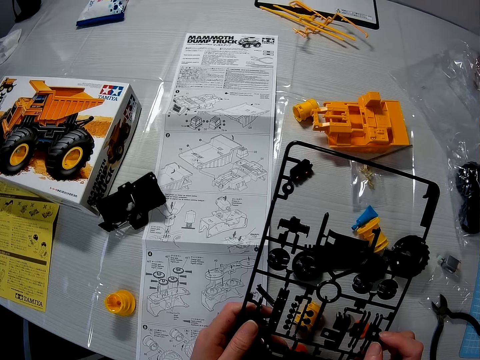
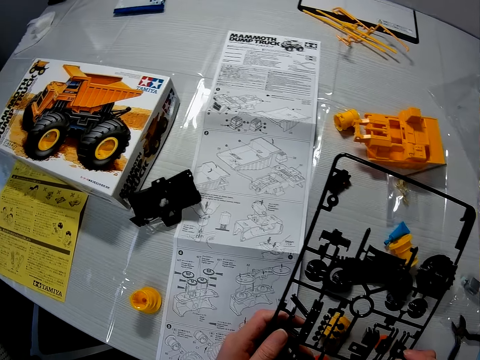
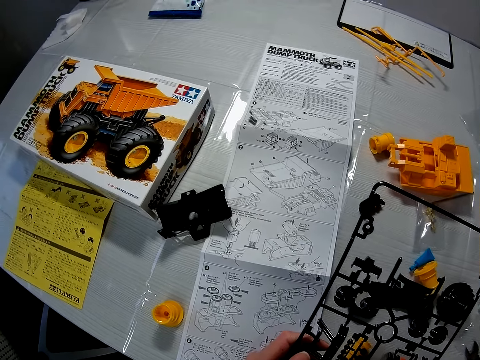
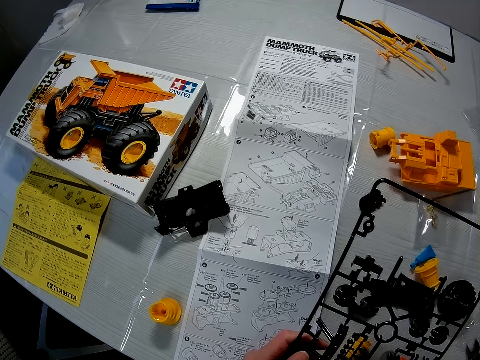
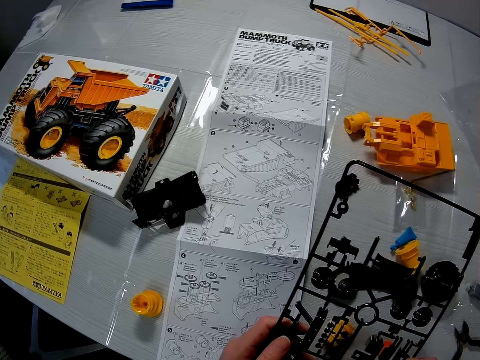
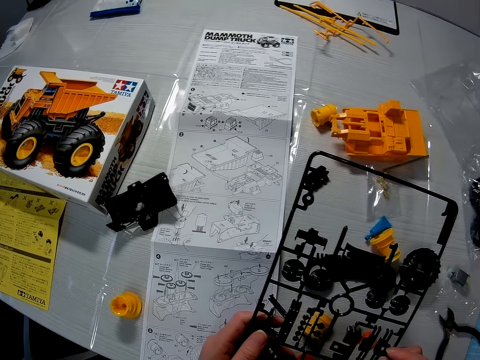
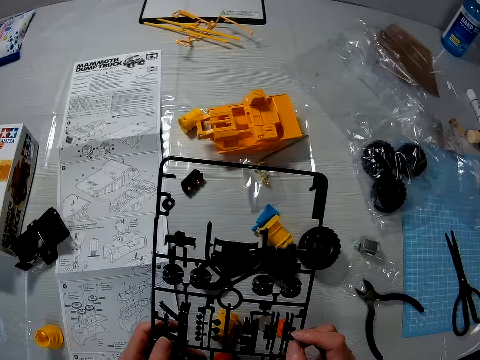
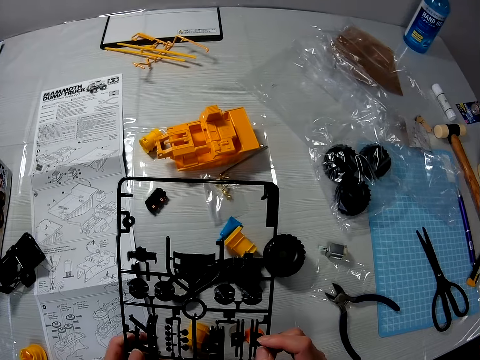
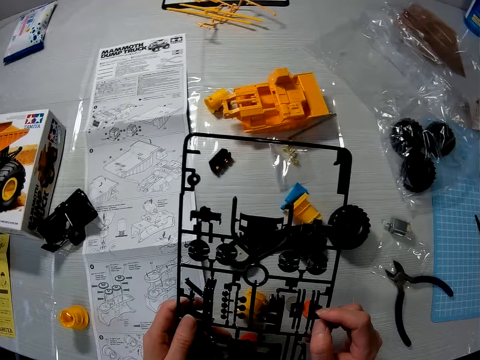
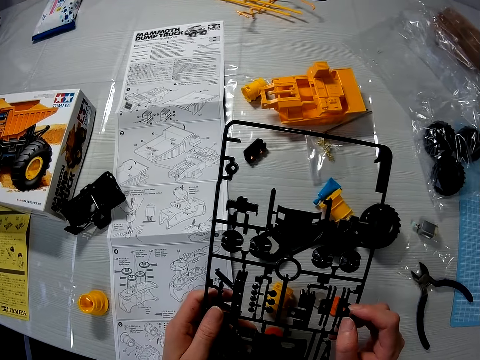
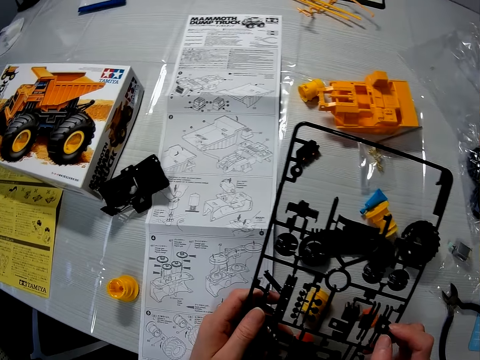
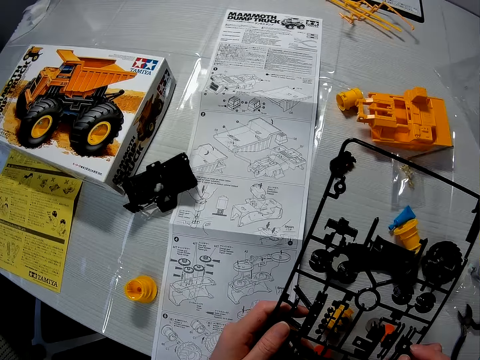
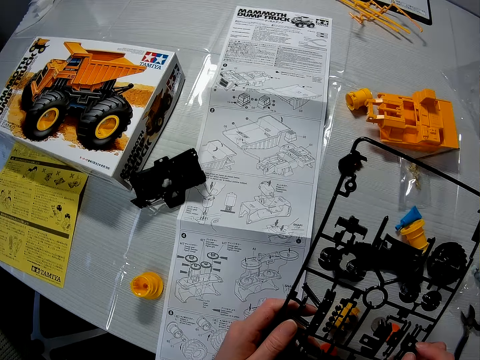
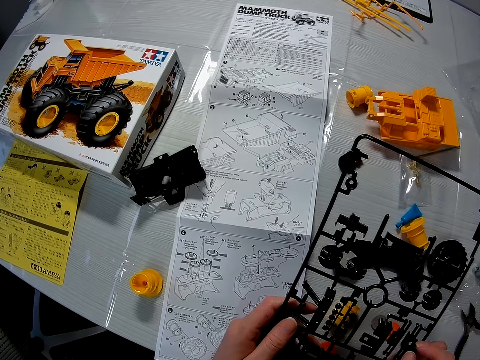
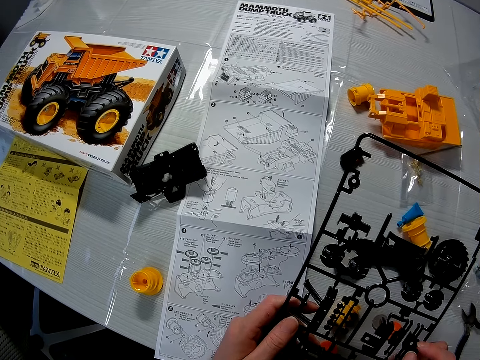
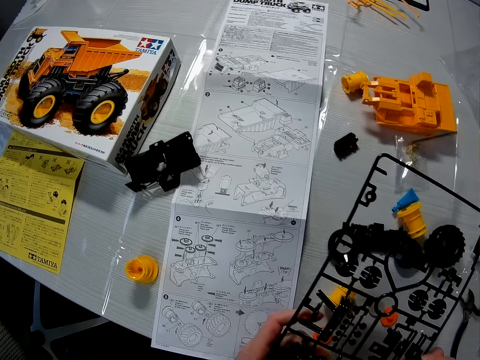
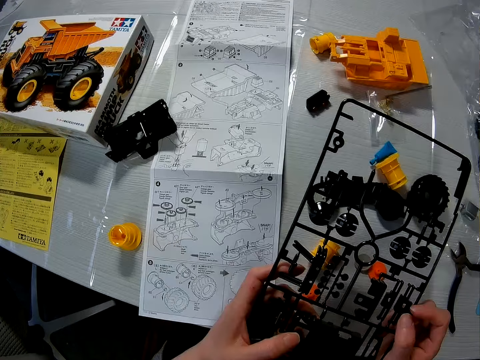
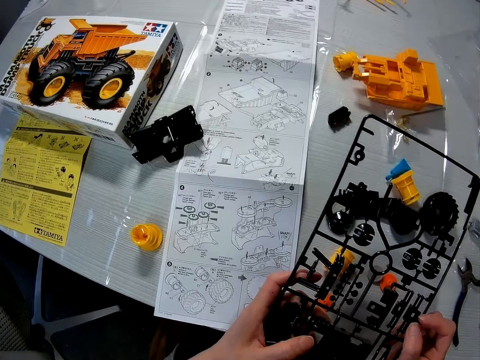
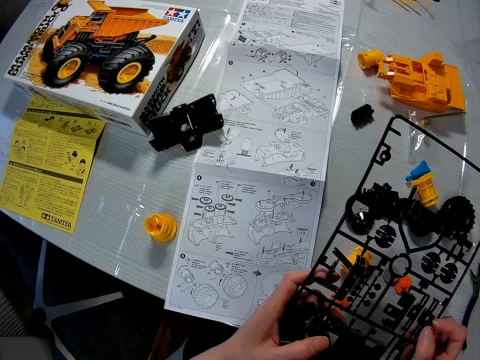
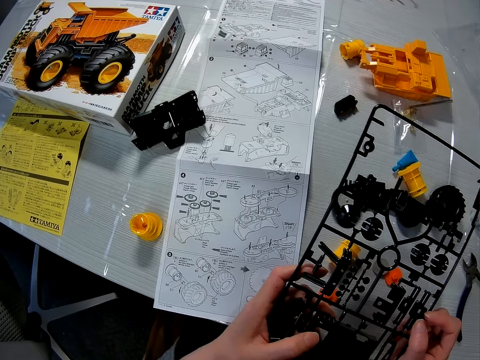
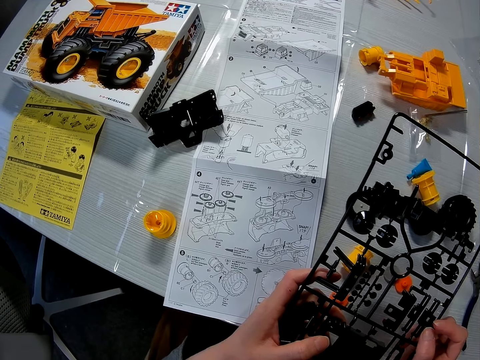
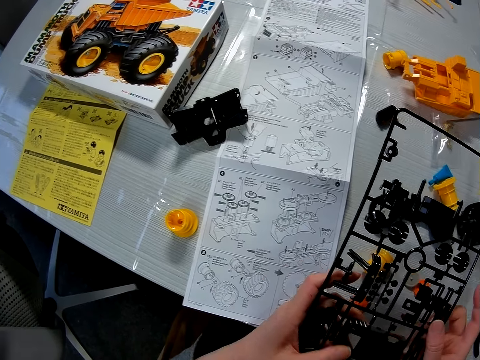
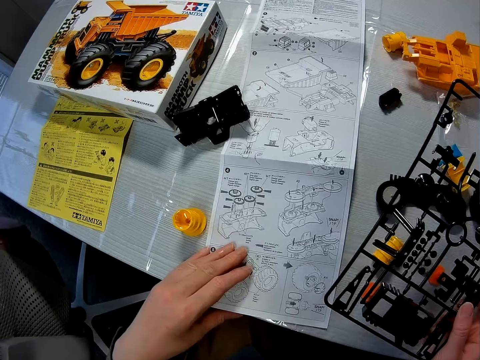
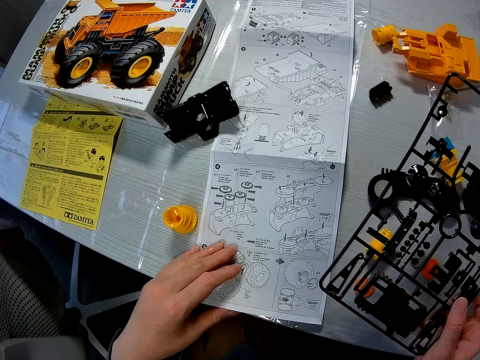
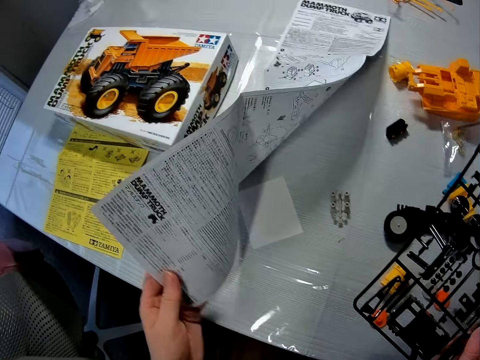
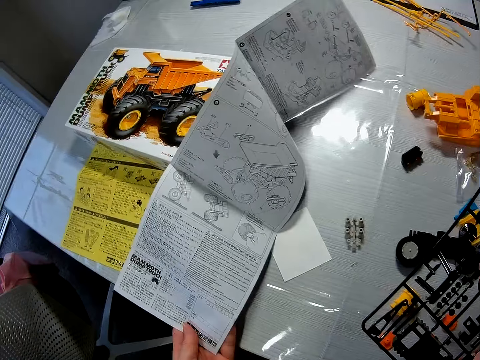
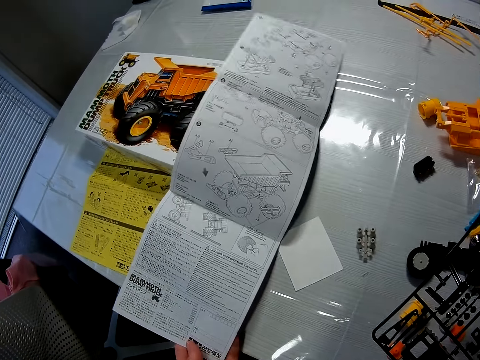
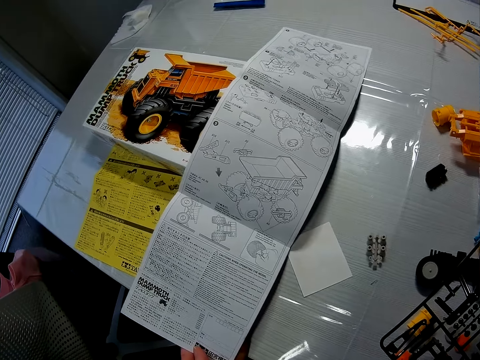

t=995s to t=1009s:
The camera wearer places his hand on the manual. He turns over the manual or paper on the table with his left hand.

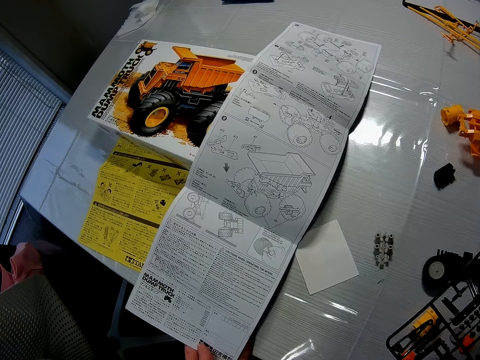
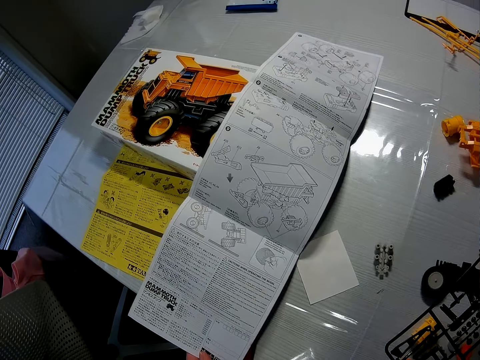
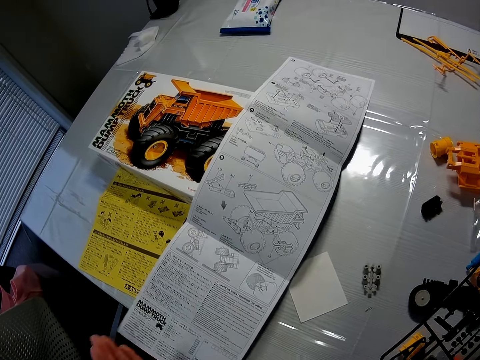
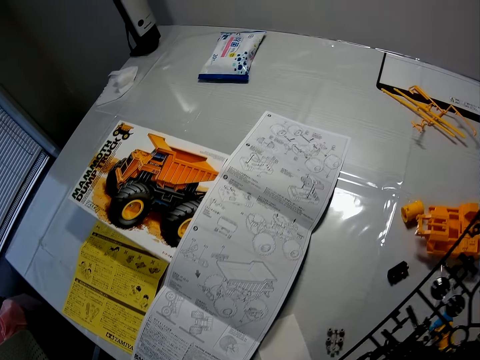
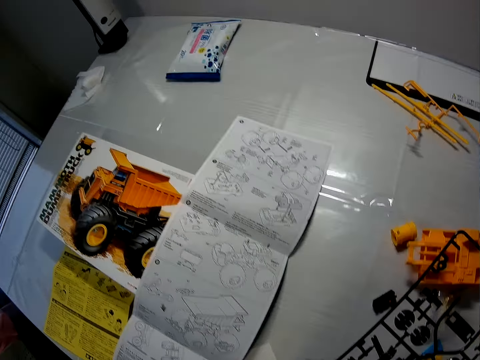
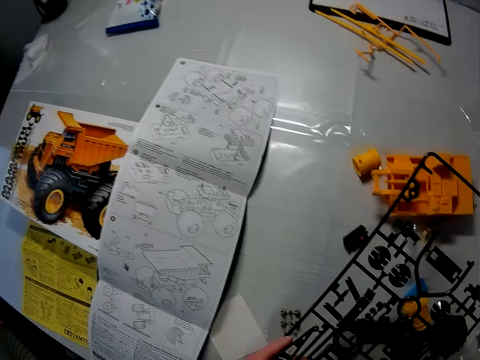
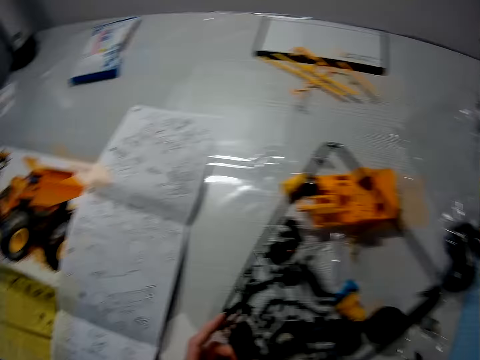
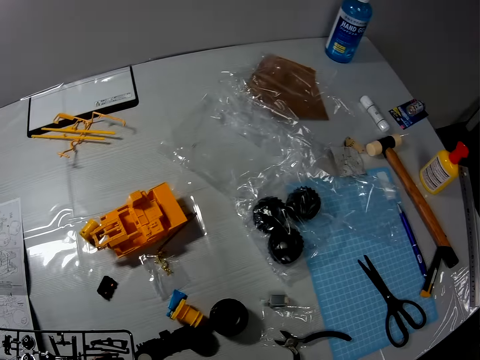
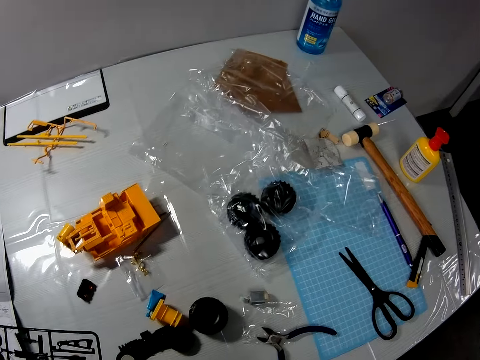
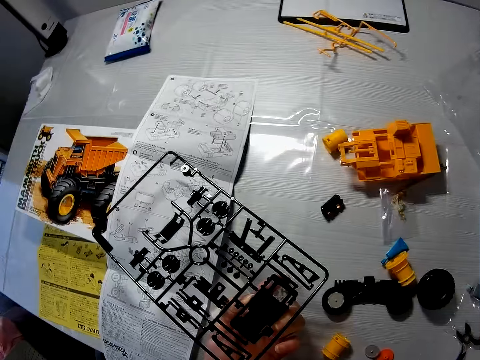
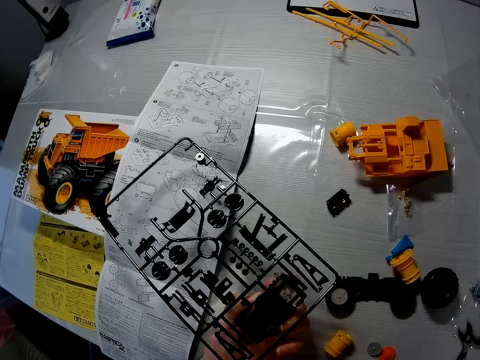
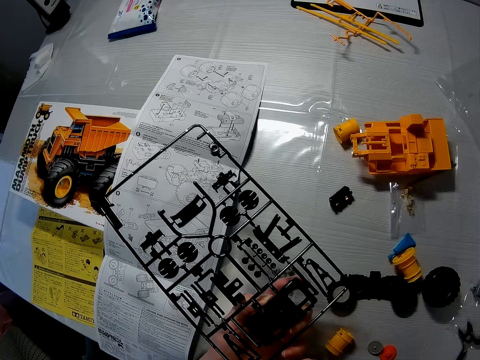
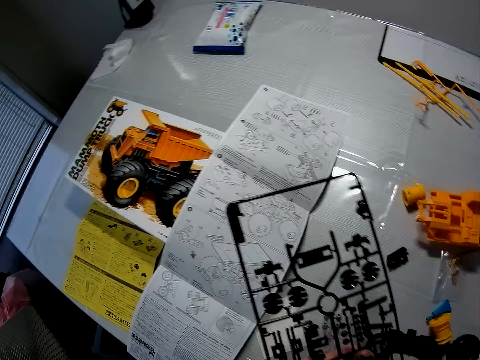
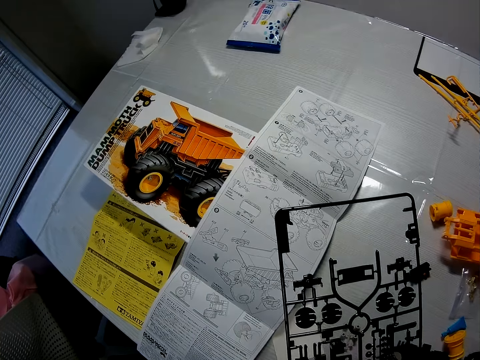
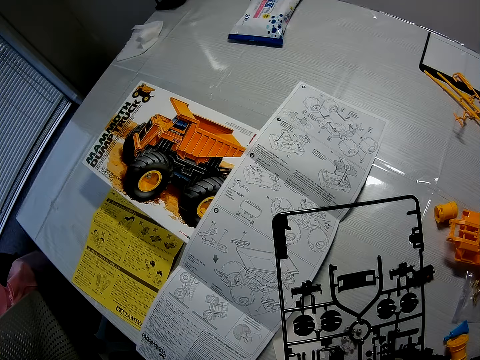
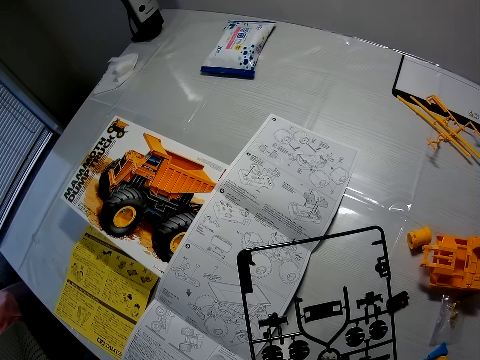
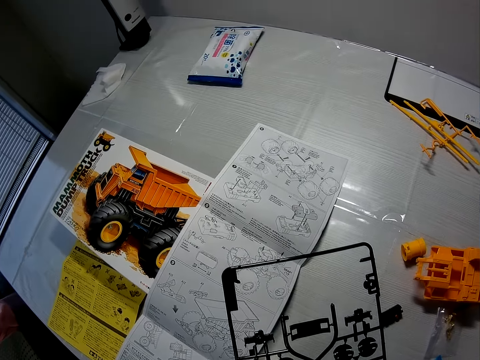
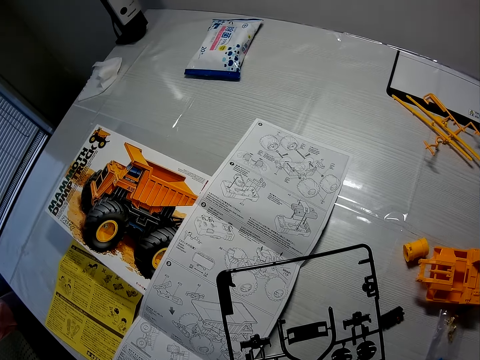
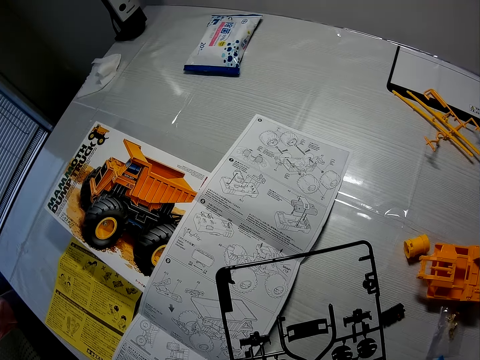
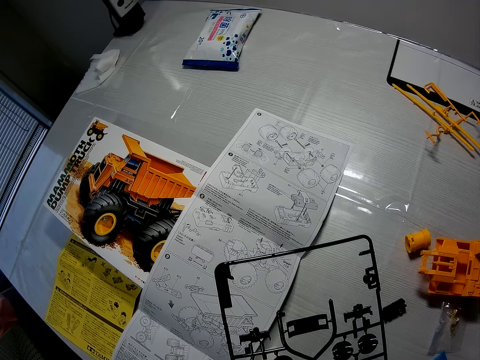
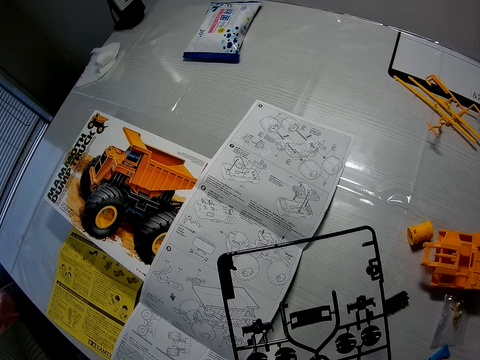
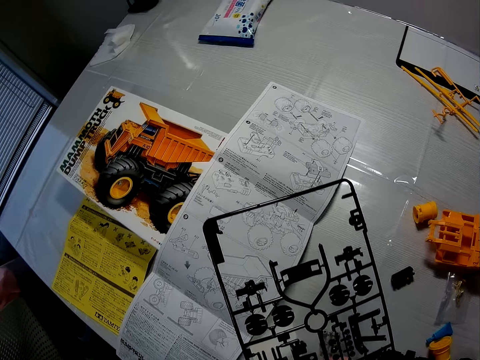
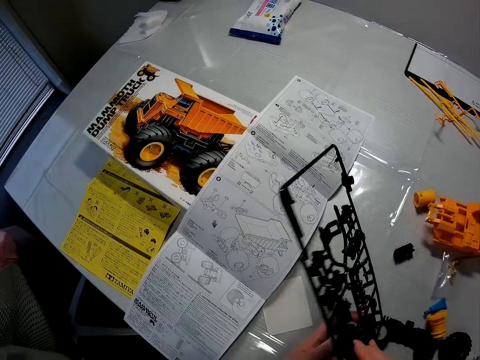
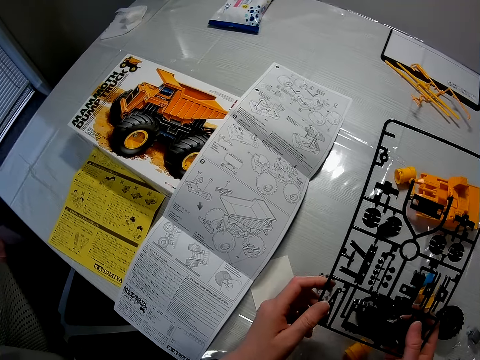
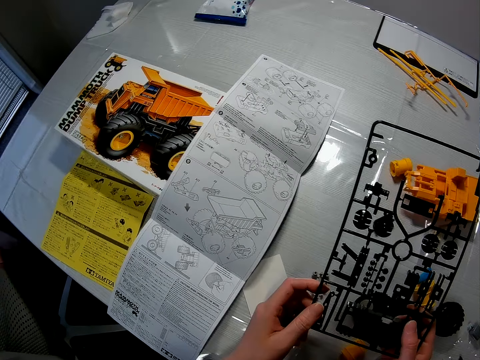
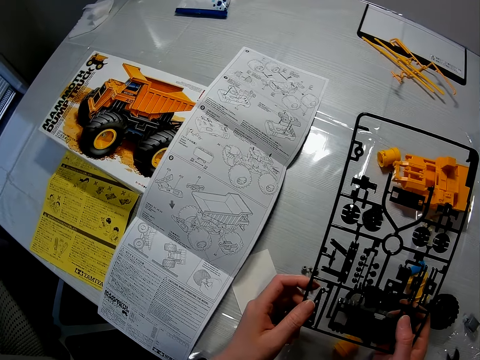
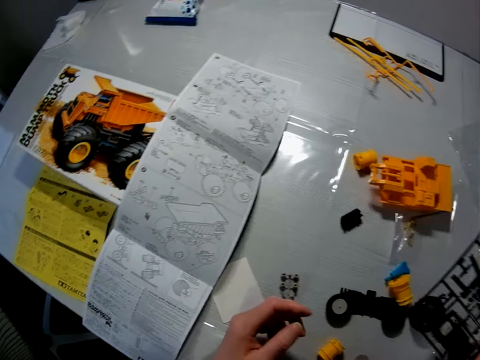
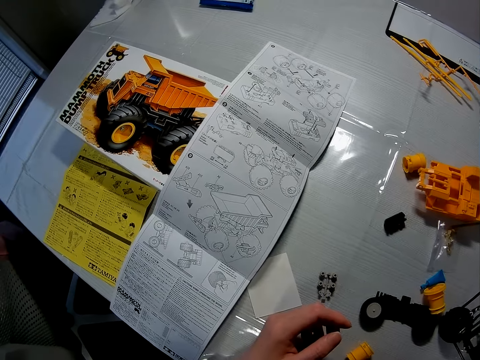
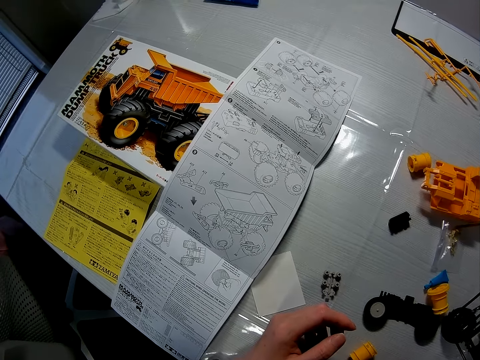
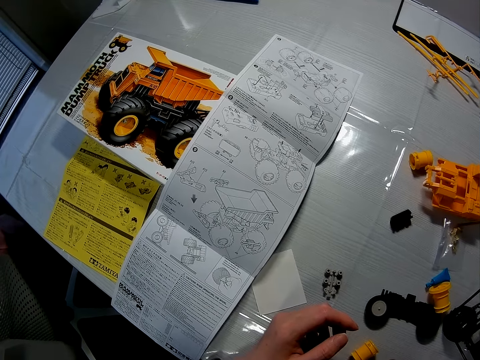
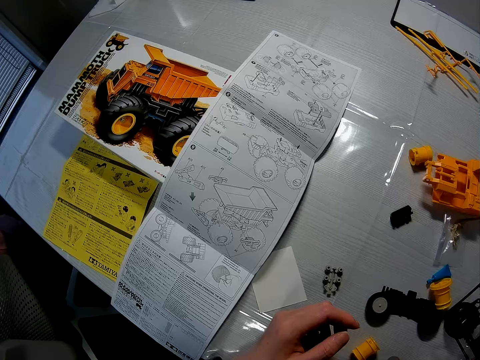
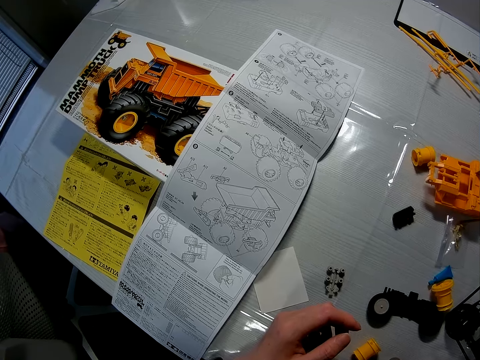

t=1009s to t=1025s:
The camera wearer stares at the manual and lets go of the manual. He holds the piece with both his hands. He turns over the piece or set of black pieces of the toy truck with his left hand. He looks around and stares at the manual. He turns the manual, stares at the piece, lifts up the piece, and stares at the manual.
